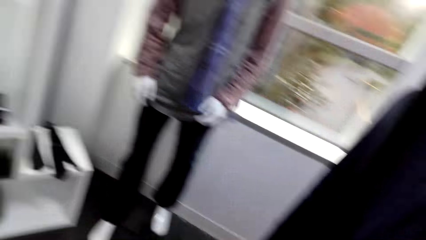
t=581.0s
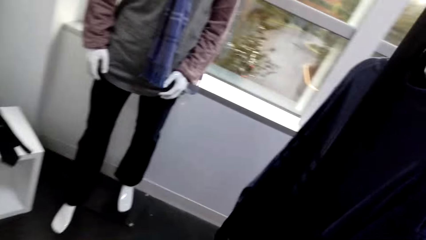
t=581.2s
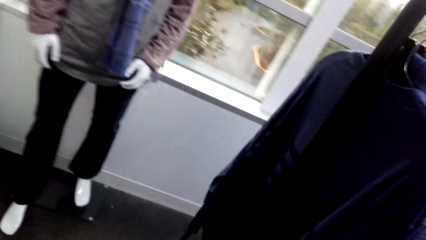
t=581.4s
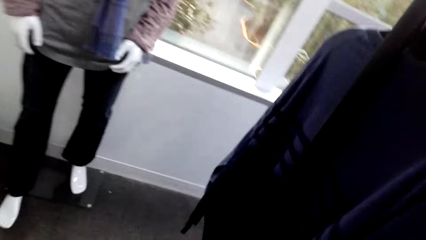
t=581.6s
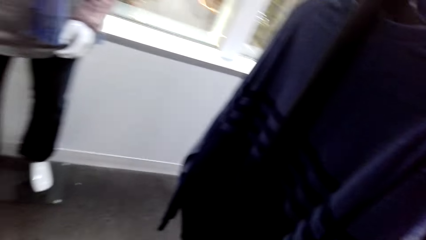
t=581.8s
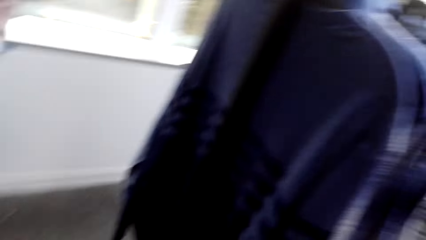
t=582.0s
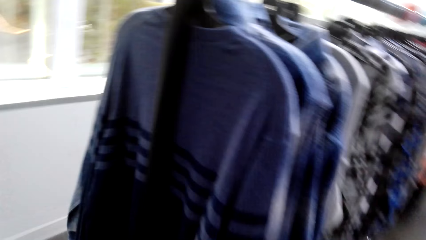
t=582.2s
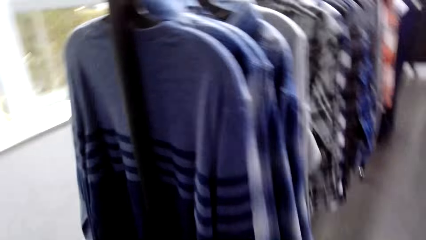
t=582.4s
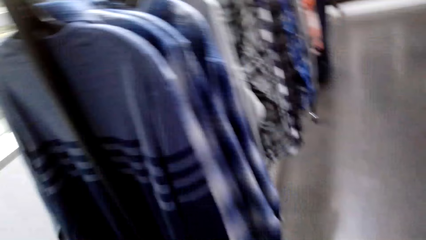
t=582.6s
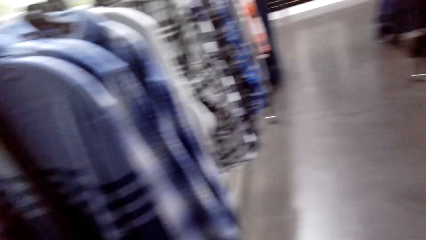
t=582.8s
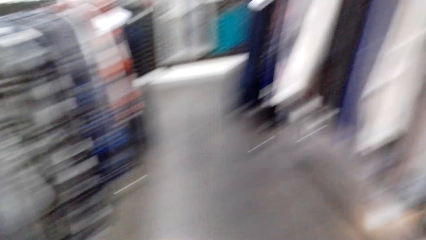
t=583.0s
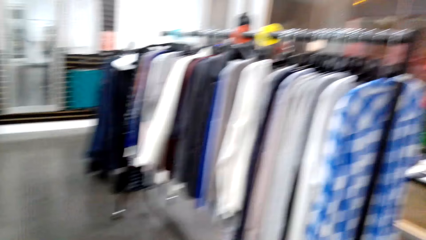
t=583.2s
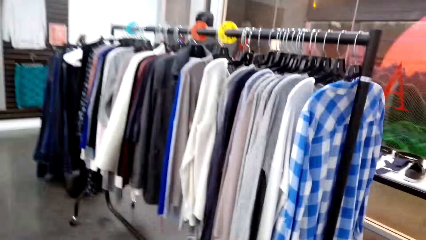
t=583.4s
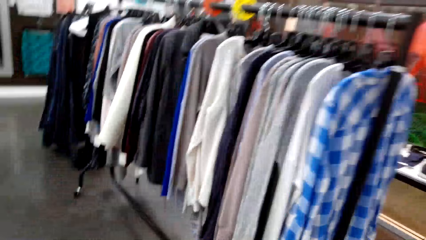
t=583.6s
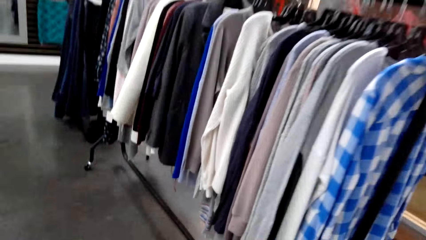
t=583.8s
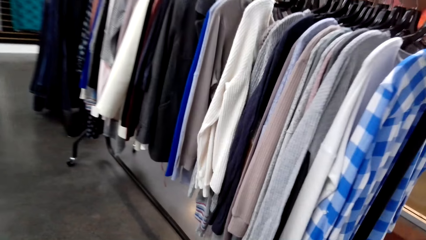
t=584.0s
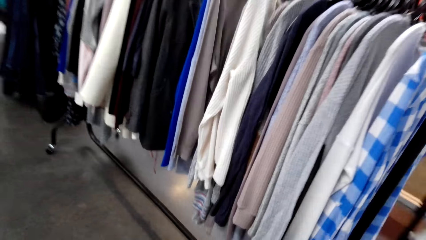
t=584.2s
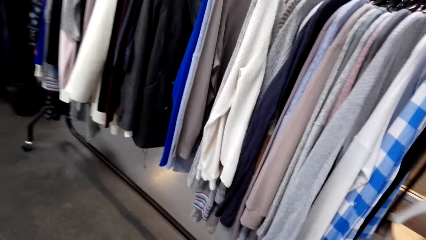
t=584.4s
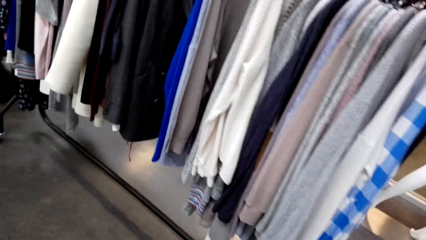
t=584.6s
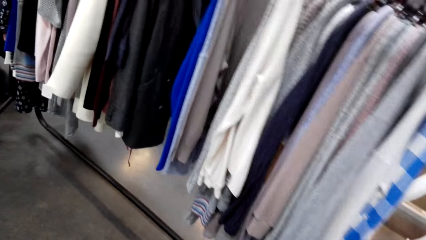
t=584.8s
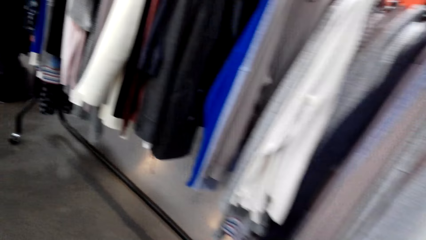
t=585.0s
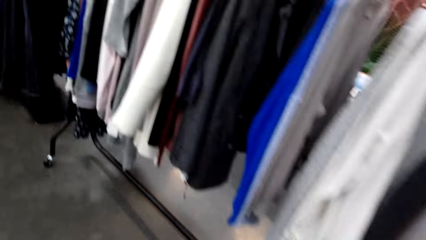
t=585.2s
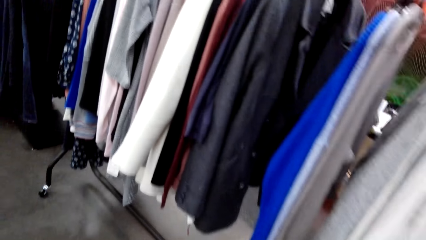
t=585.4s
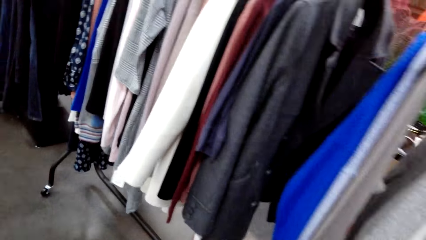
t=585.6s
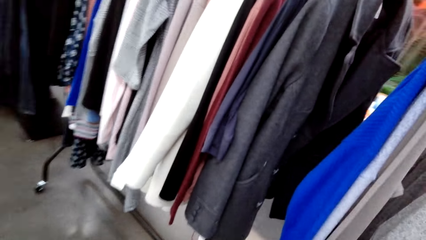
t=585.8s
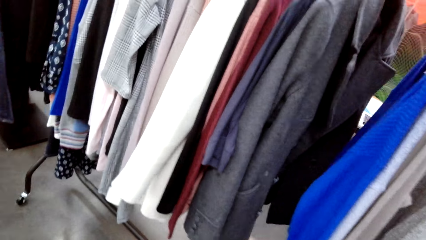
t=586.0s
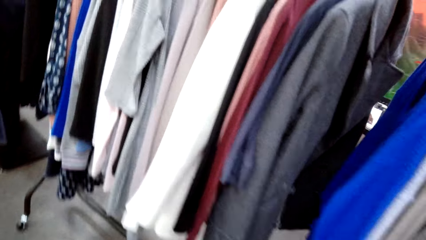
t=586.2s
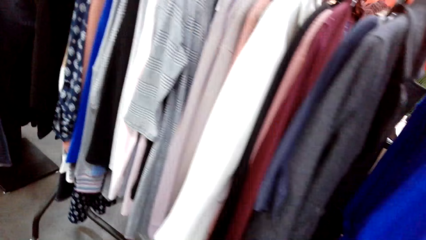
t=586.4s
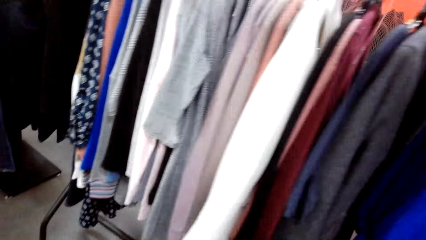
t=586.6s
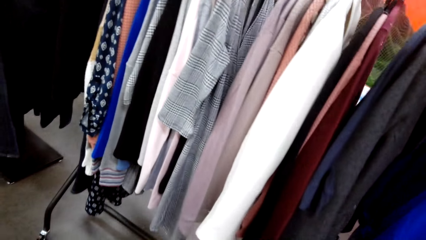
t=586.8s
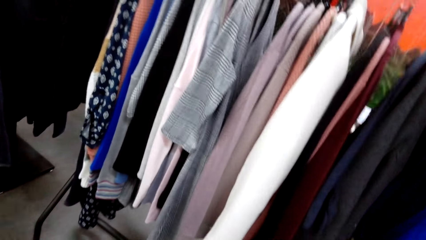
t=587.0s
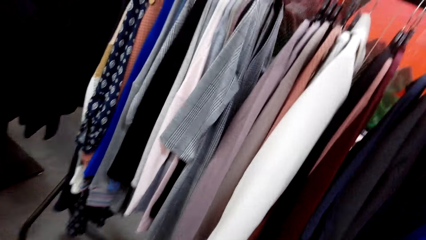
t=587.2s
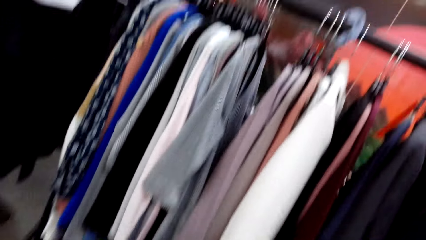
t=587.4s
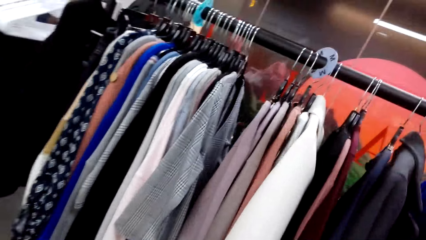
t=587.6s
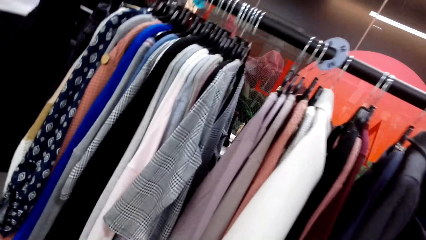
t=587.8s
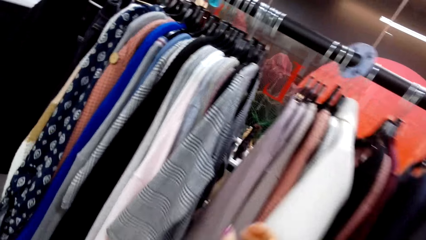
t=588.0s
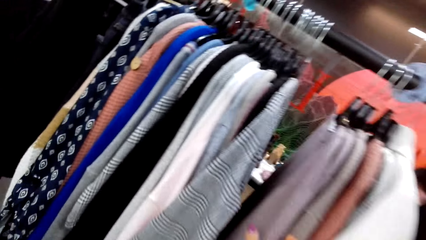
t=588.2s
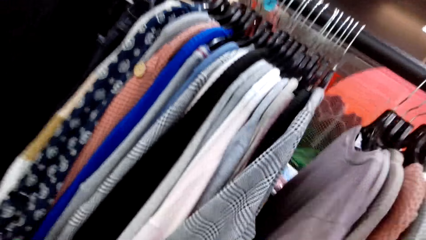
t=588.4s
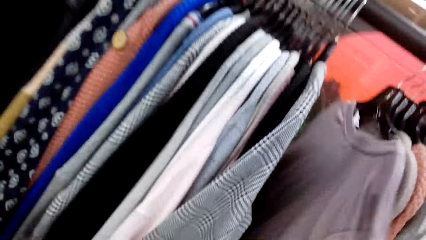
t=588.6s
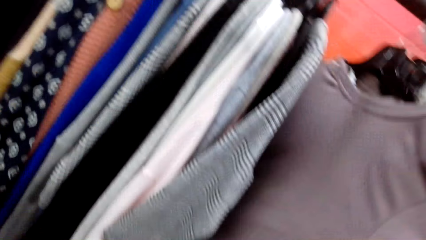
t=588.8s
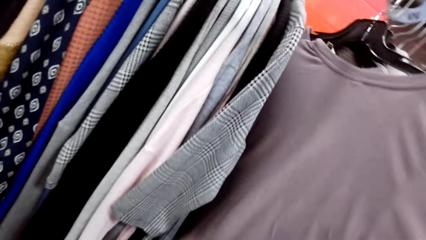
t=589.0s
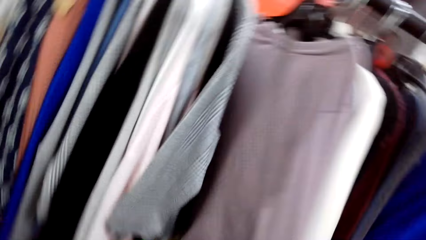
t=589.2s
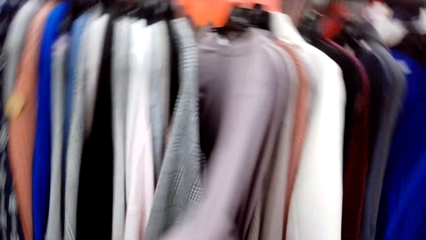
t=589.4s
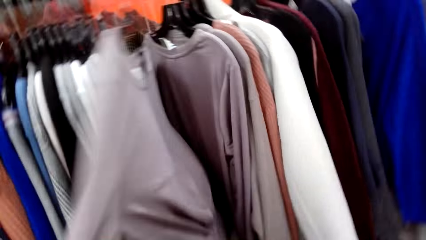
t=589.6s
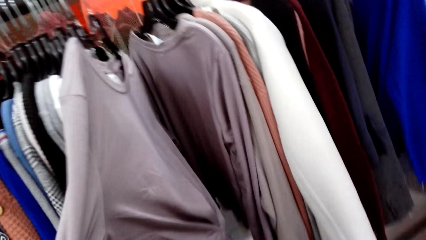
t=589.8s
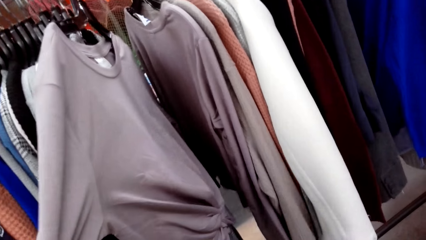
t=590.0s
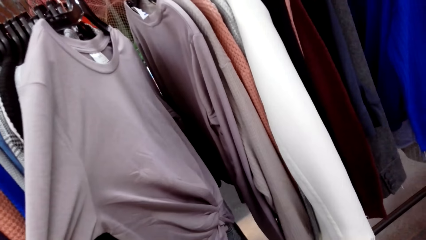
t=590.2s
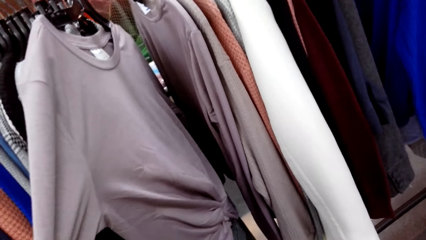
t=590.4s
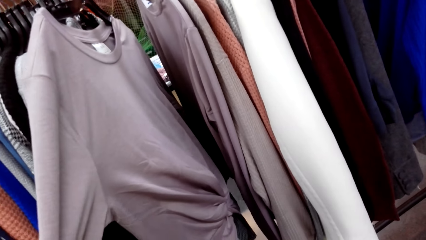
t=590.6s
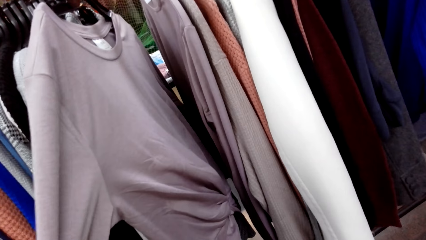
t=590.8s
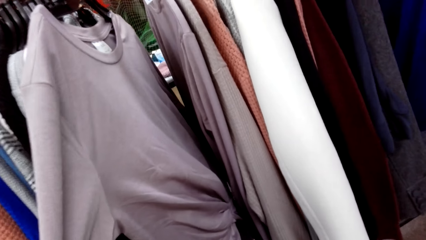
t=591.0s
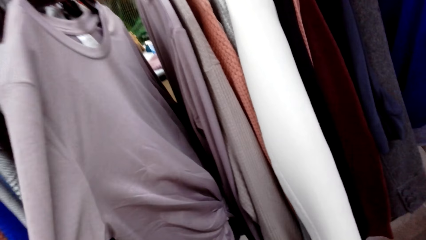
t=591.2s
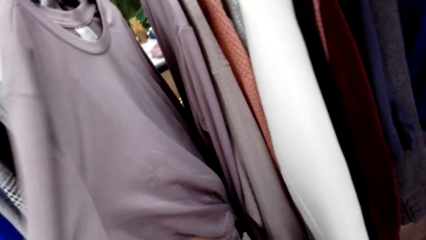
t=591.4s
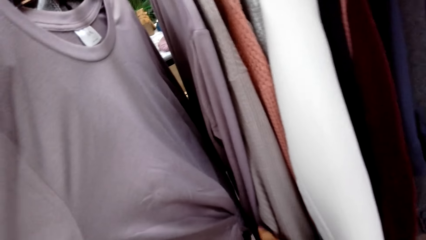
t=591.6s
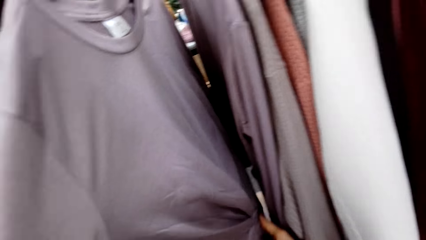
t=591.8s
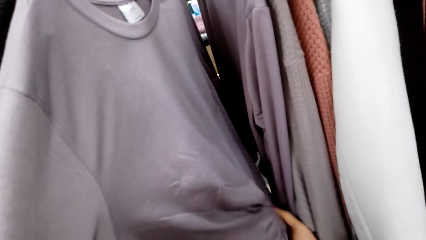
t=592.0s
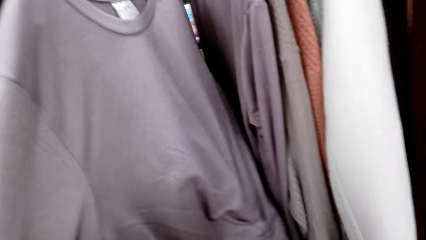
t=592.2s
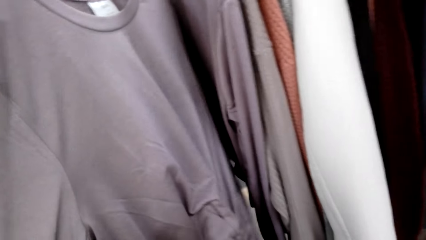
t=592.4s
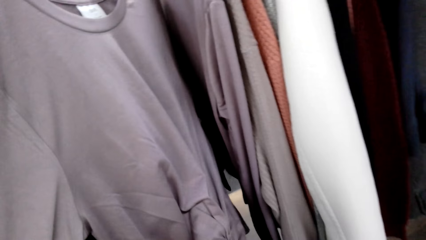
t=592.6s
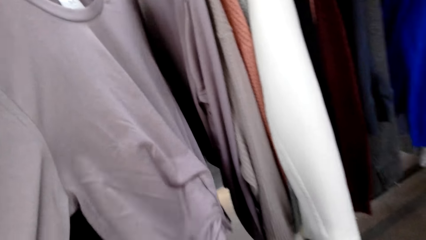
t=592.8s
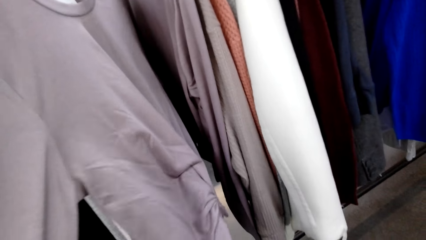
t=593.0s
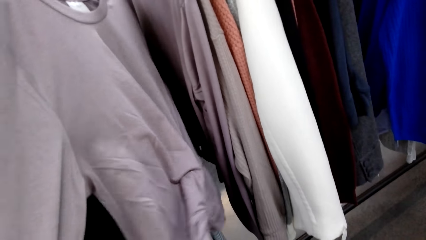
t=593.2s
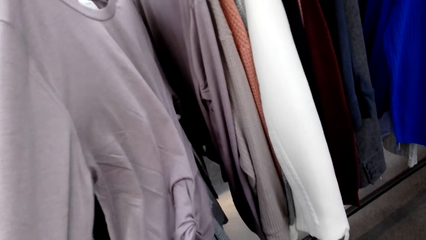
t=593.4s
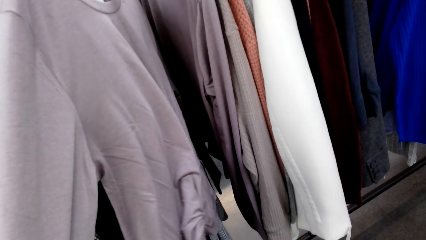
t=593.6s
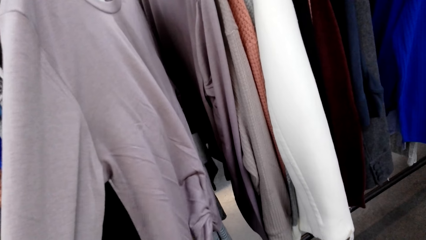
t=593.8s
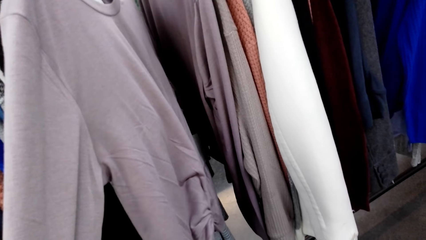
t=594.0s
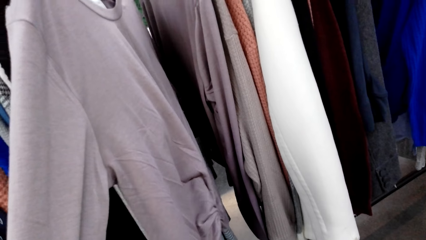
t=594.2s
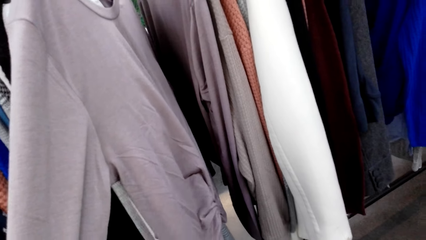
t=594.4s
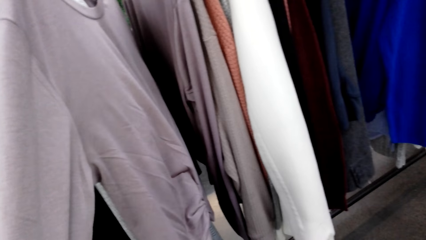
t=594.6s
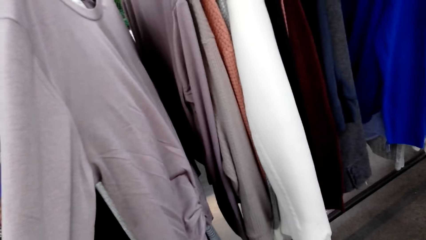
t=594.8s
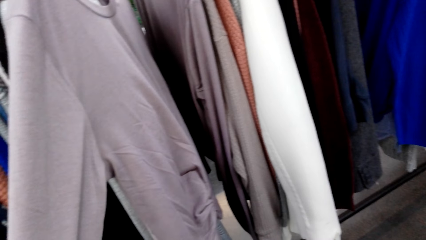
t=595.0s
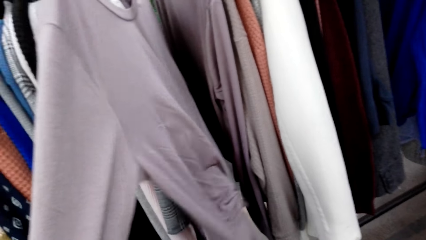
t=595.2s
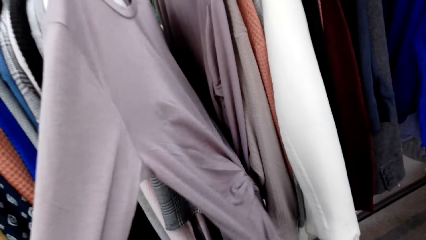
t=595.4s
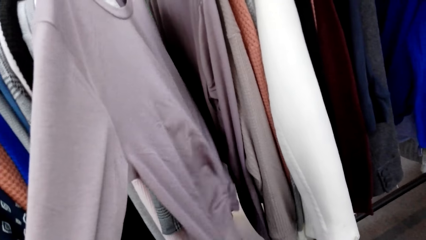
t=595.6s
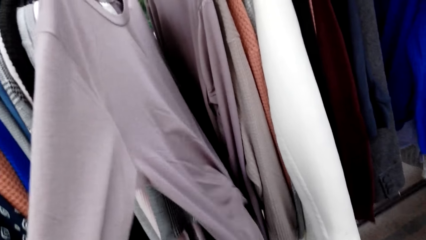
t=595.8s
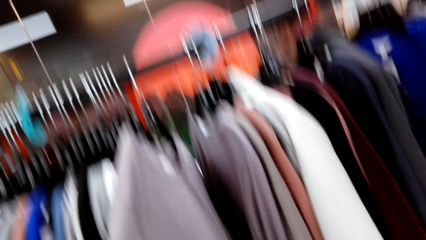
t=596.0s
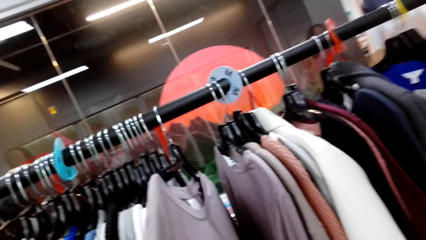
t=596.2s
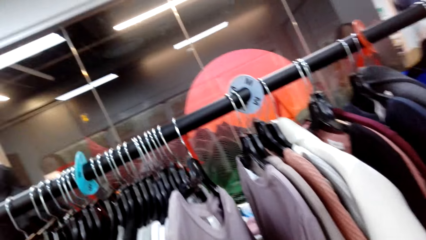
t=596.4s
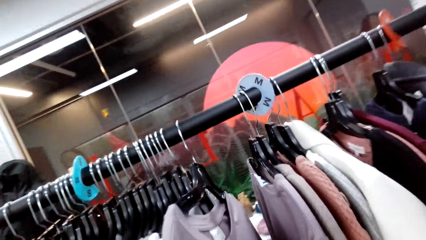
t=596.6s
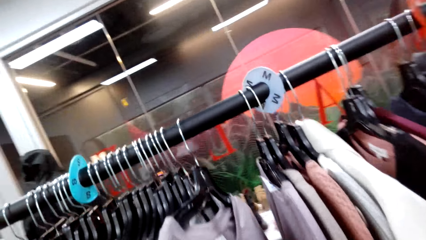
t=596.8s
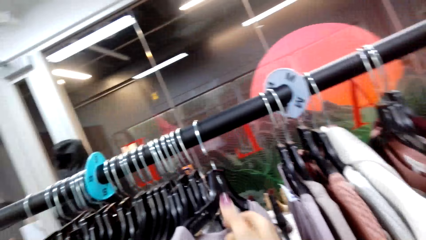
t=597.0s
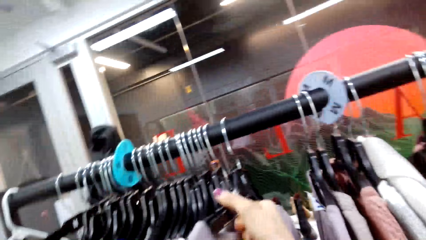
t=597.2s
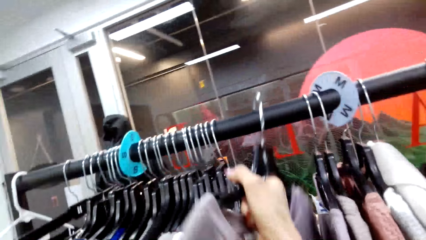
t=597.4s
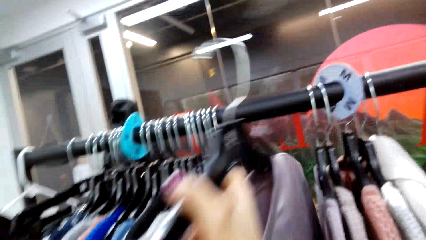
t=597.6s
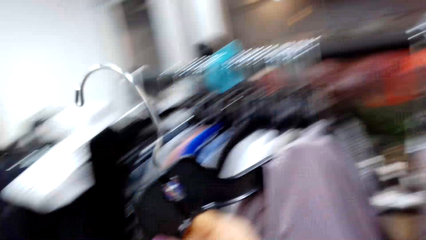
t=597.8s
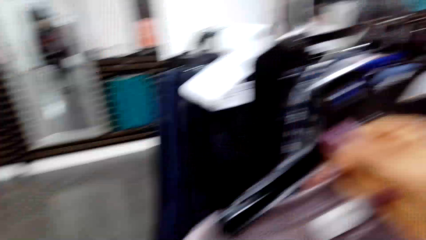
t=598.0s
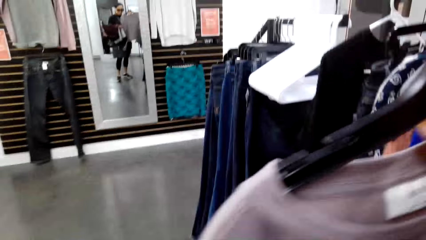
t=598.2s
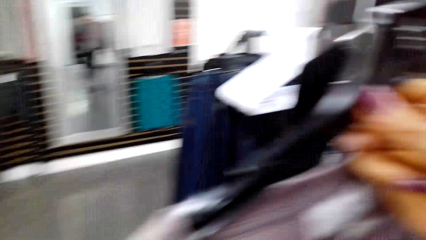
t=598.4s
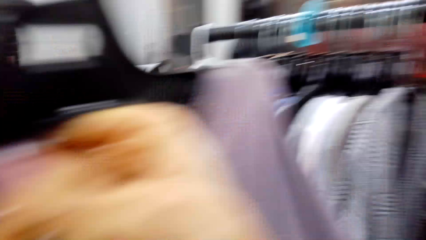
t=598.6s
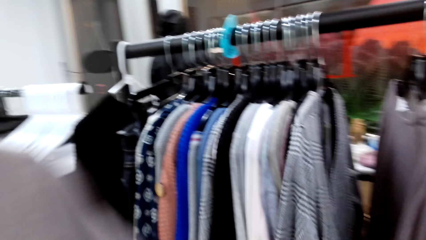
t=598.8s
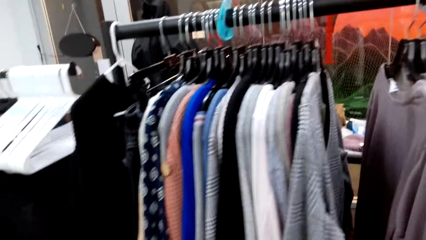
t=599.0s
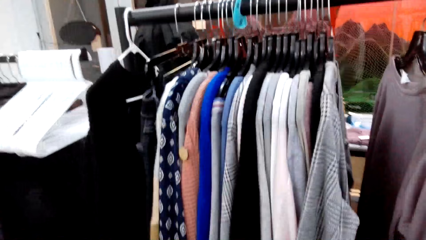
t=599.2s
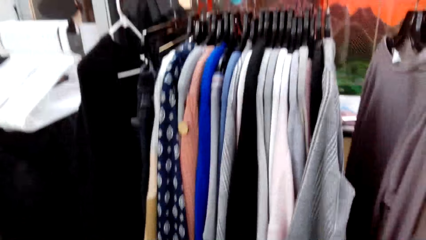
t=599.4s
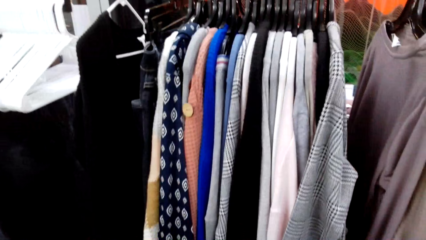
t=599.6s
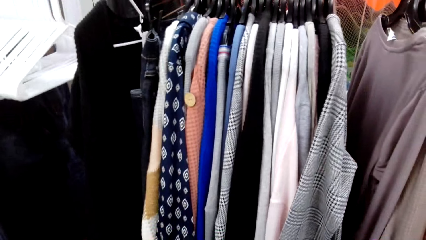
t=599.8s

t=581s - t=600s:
The camera wearer walks around. They peruse the clothes on the clothes rack. They pick up a cloth from the clothes rack and drop the cloth on the shopping basket.
